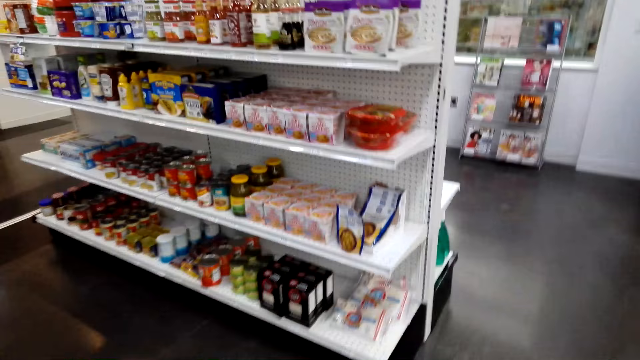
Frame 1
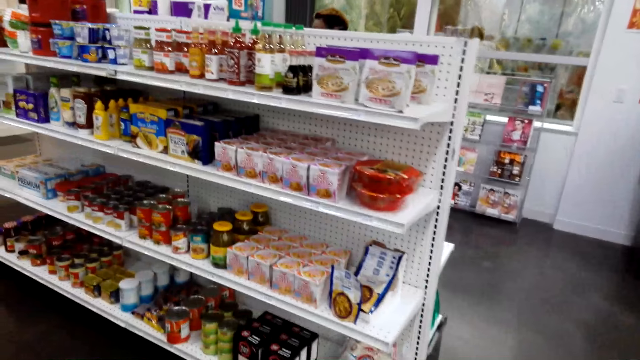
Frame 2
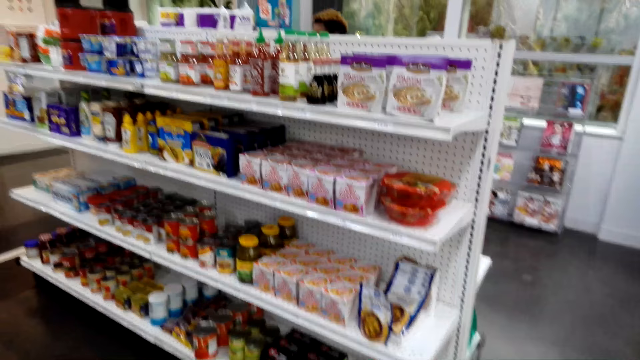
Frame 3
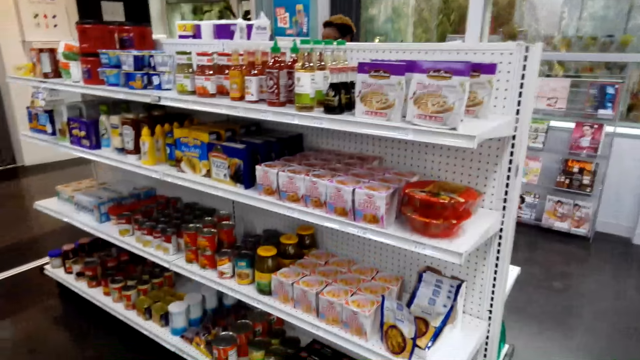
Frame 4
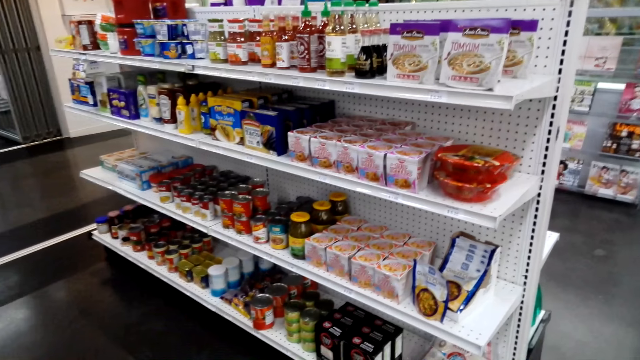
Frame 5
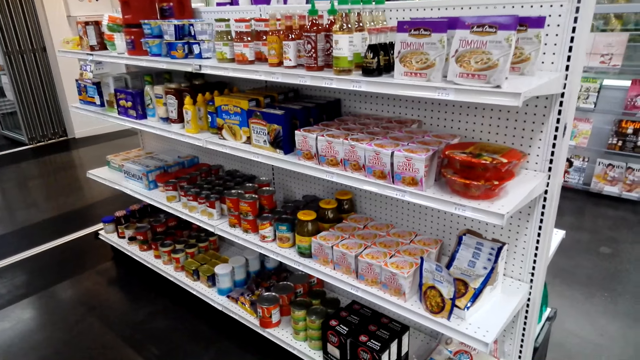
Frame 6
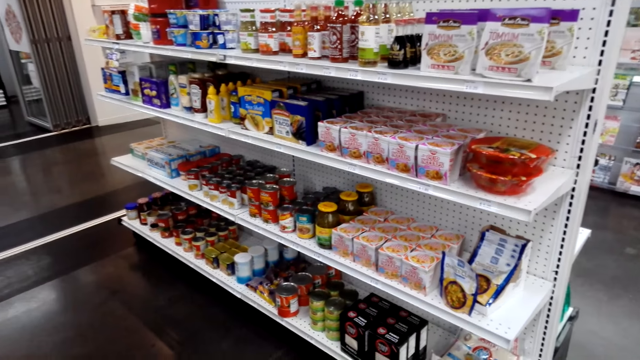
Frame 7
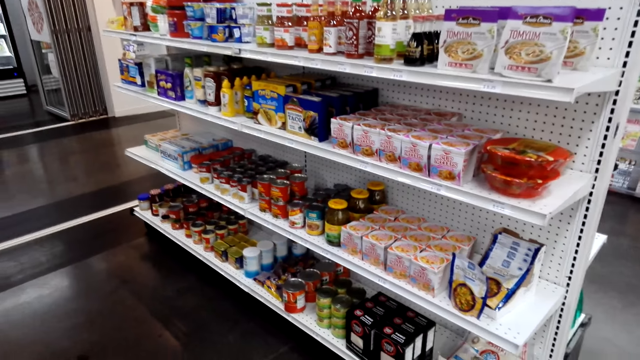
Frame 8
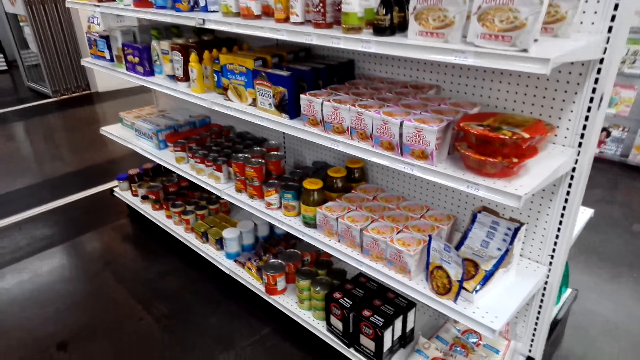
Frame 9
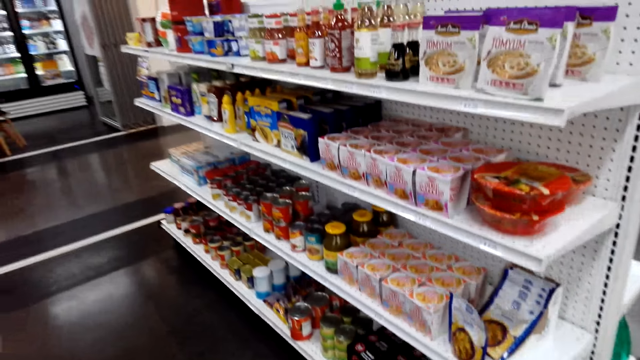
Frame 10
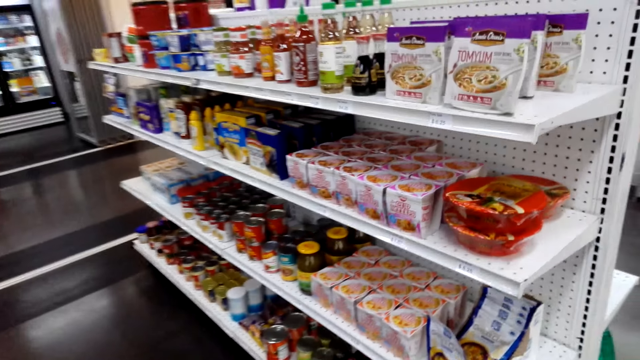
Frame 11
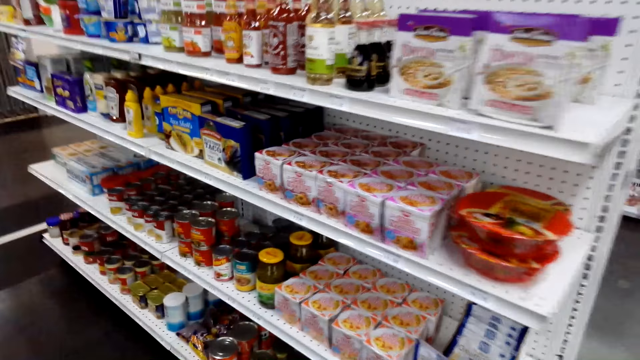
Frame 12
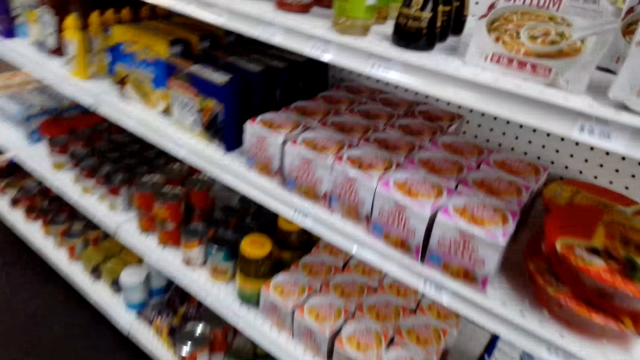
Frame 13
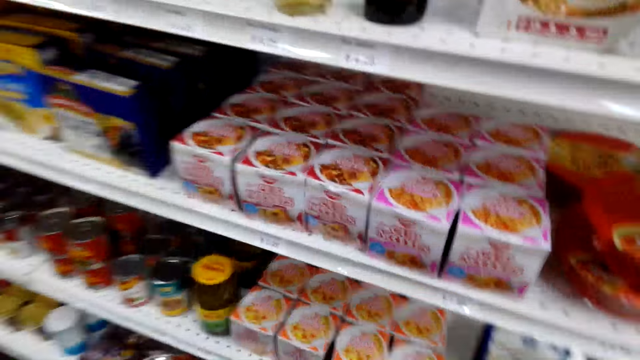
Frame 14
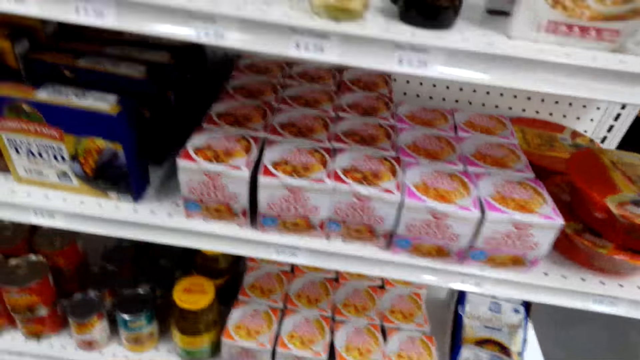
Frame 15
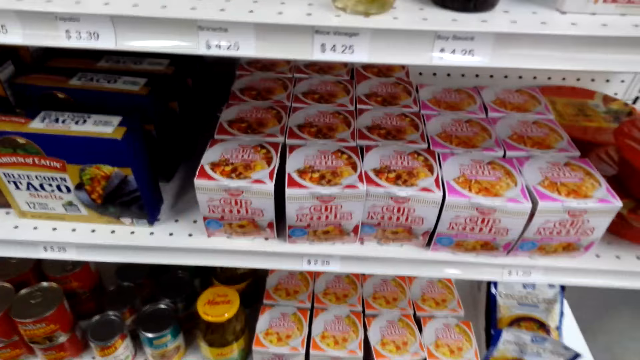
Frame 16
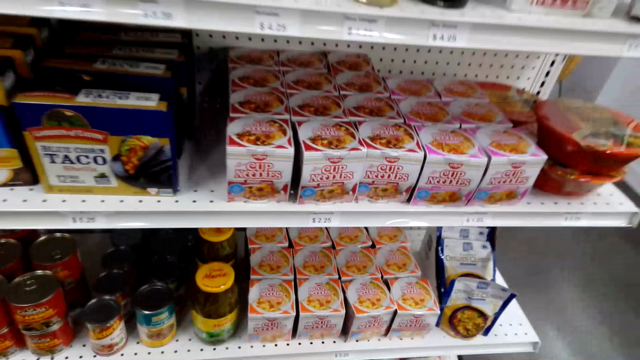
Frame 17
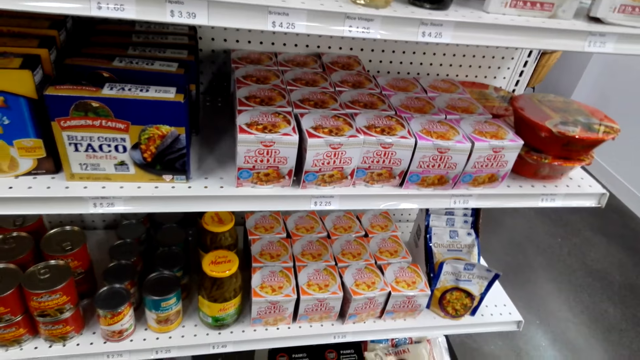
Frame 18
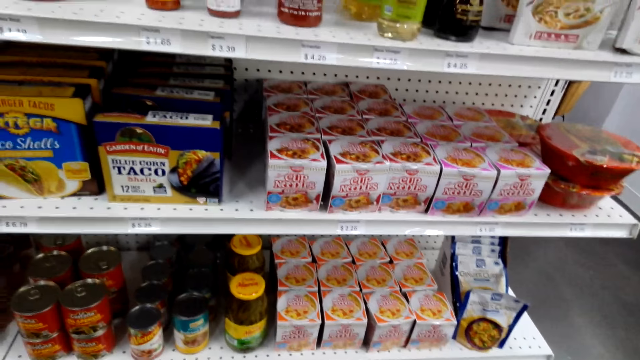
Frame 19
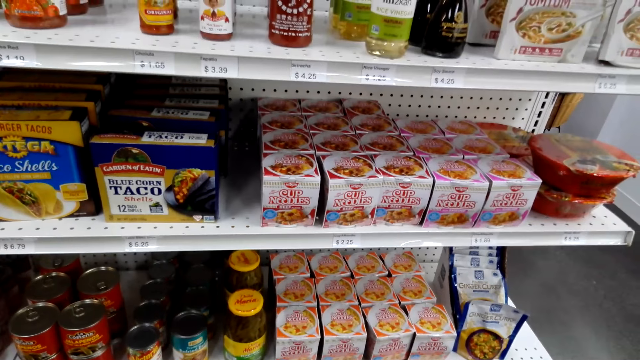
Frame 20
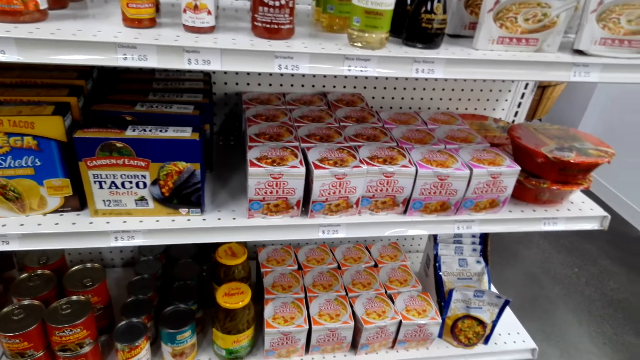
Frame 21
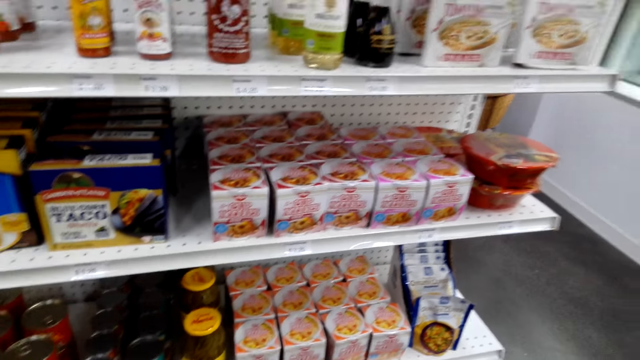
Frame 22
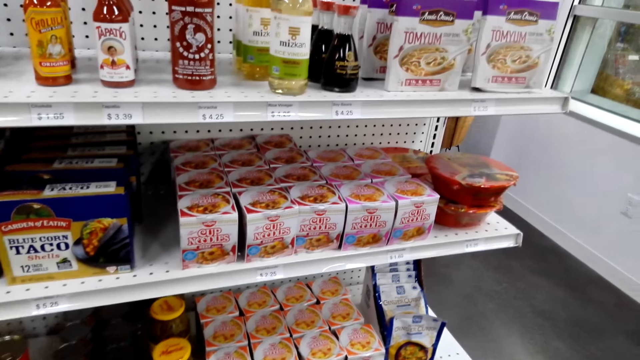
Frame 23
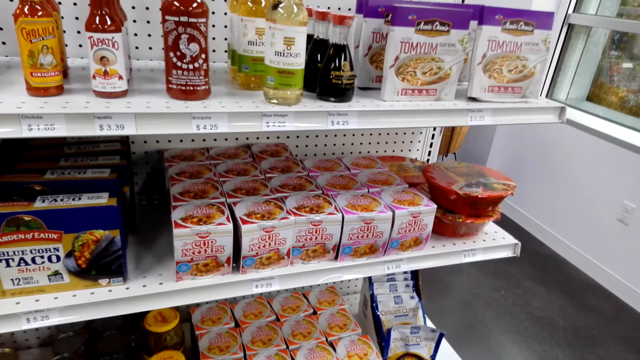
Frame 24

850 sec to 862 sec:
The camera wearer looks around the shelf.

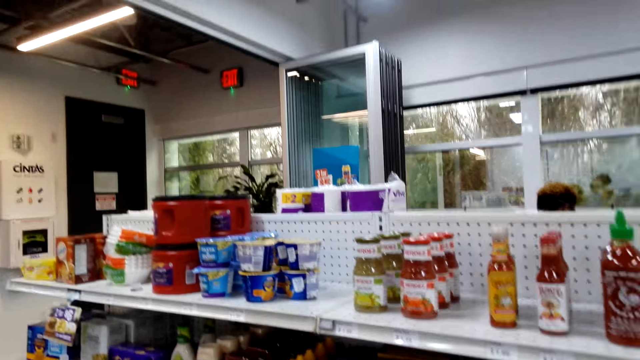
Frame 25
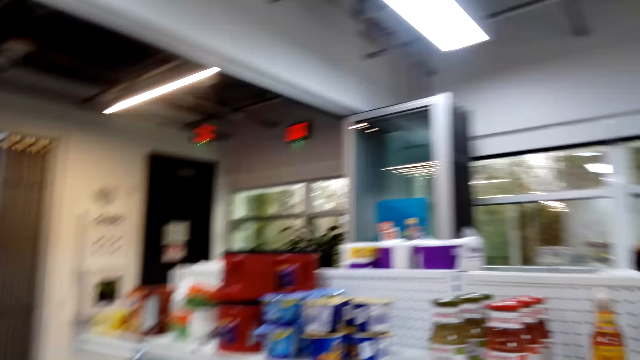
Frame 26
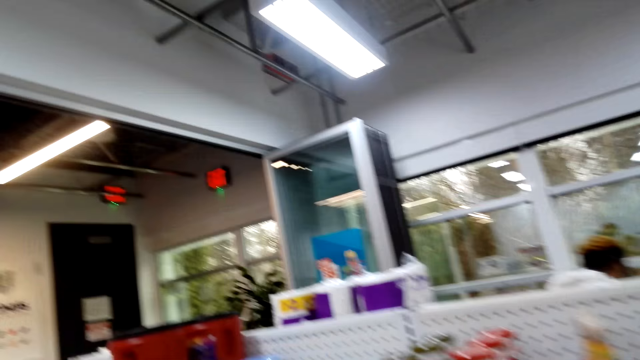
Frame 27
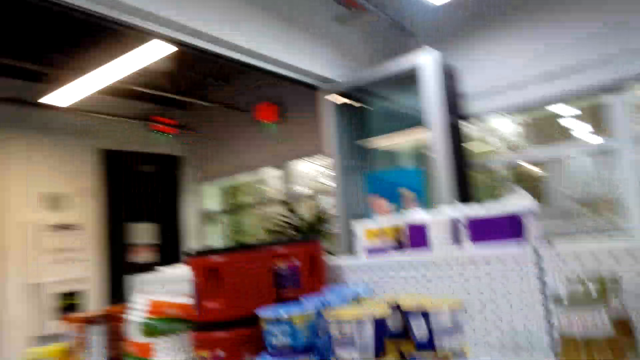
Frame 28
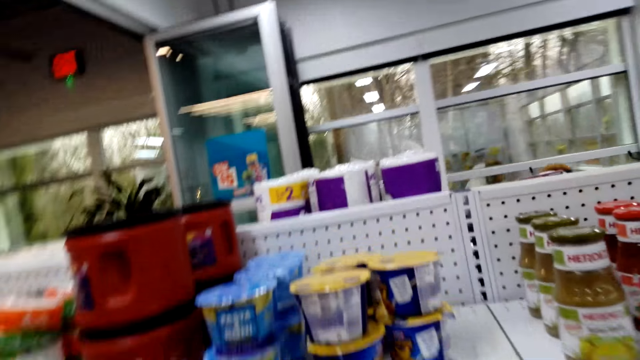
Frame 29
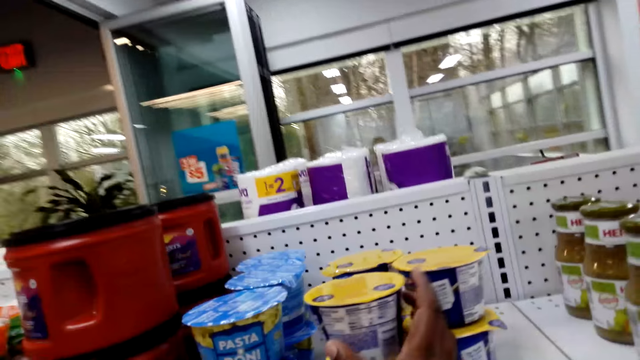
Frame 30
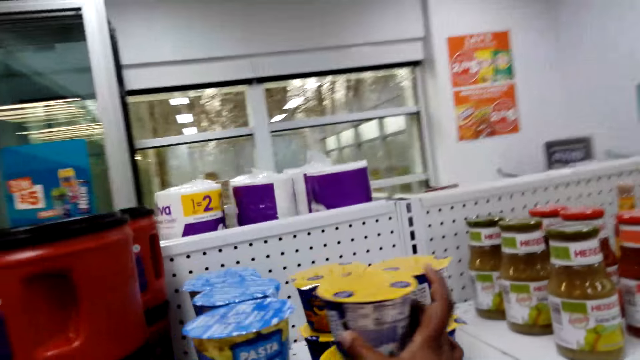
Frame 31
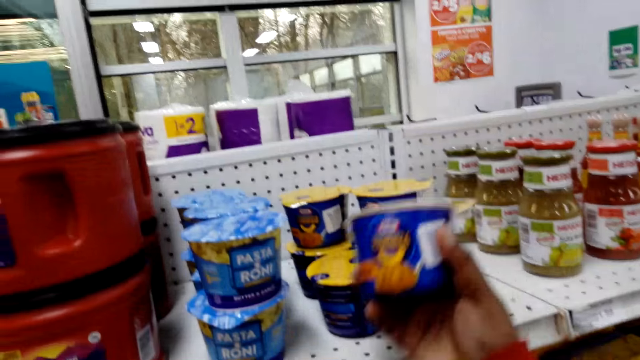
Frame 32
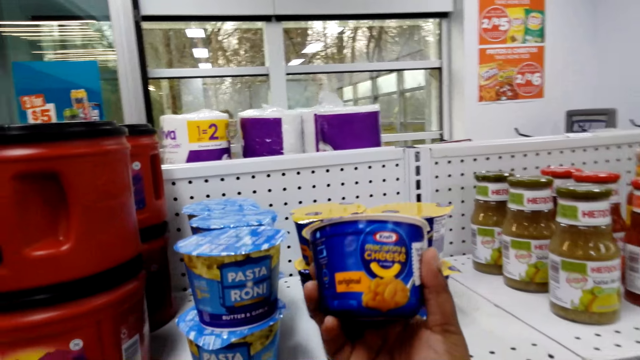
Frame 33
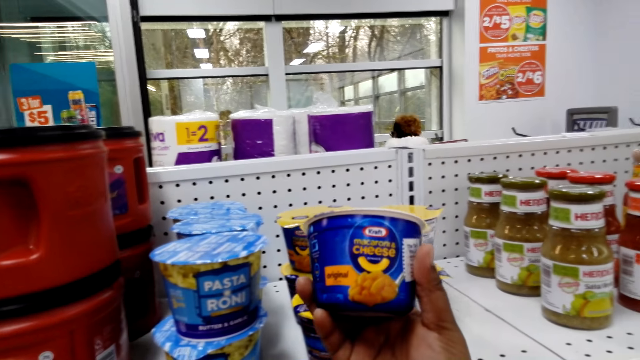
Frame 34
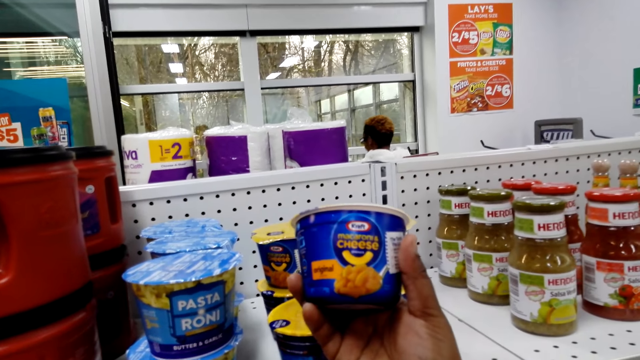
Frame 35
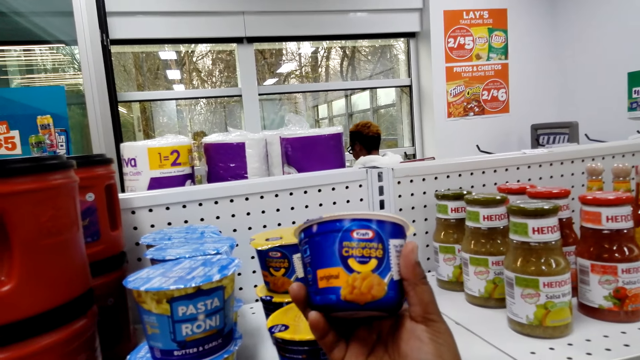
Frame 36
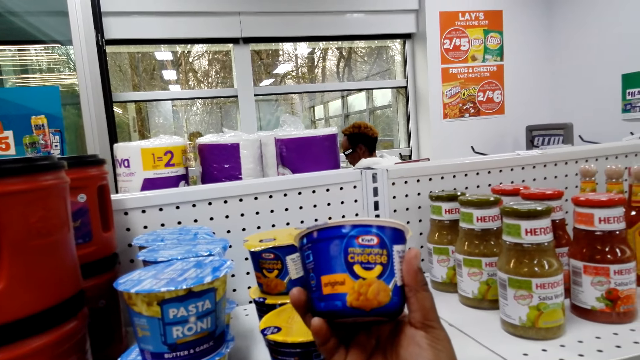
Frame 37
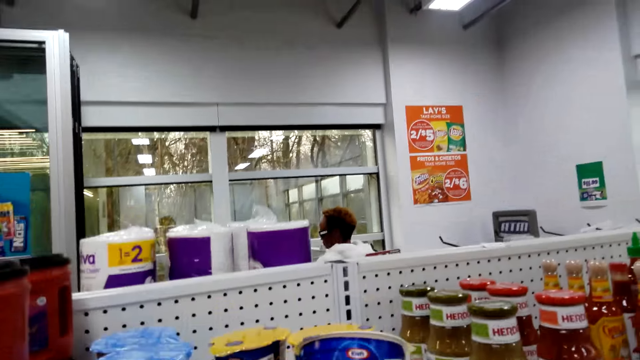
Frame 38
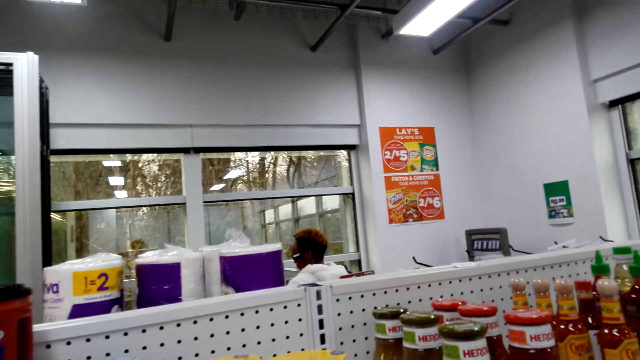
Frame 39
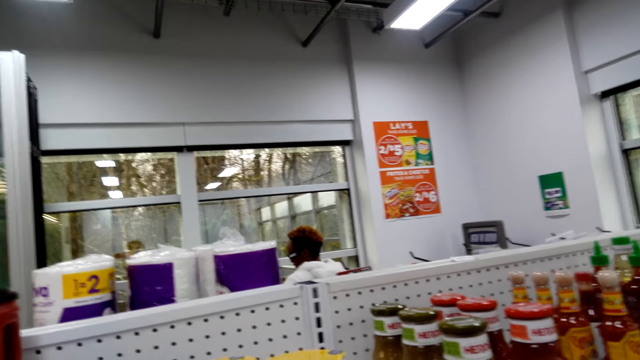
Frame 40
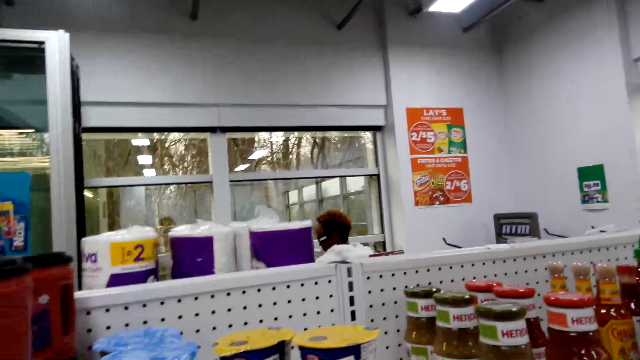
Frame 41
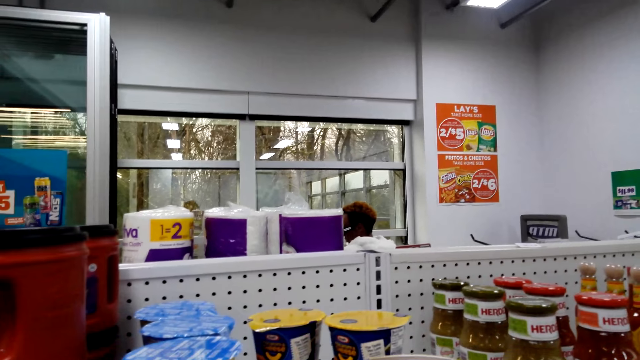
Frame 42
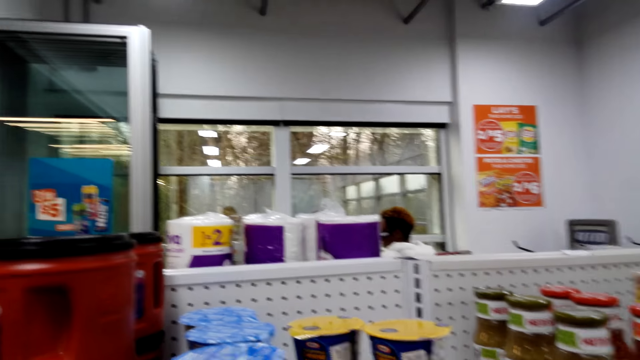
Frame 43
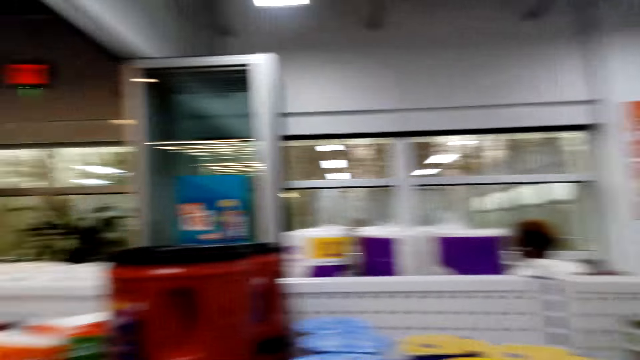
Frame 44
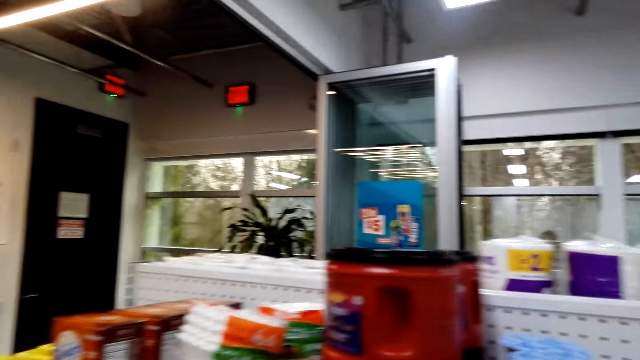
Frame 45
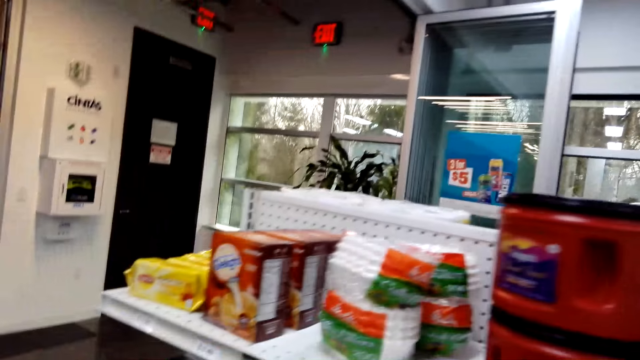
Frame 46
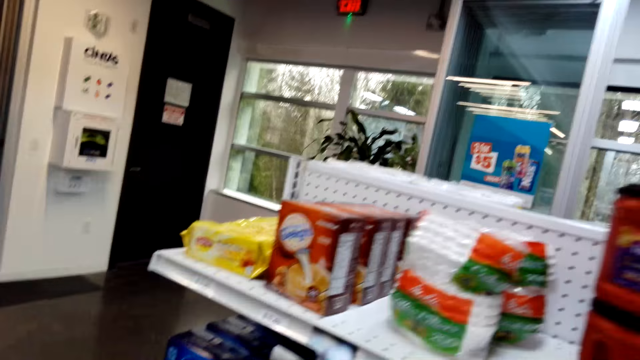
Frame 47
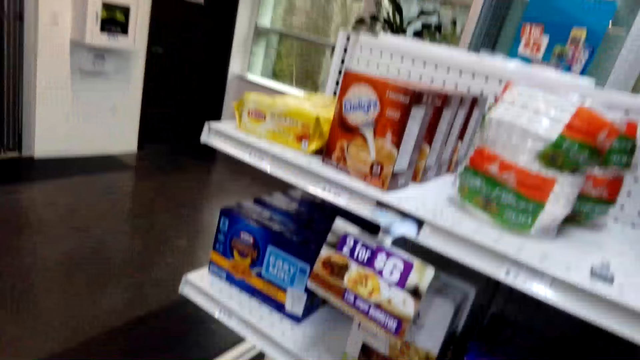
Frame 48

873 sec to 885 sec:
The camera wearer picks up mac and cheese or cheese. They check the cheese. They look around.
